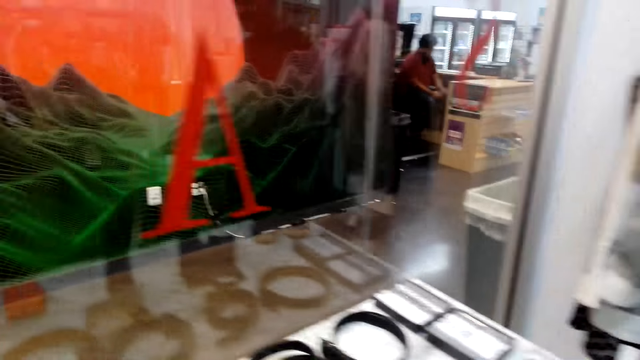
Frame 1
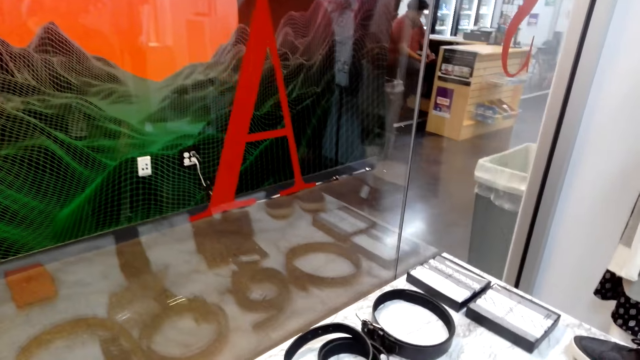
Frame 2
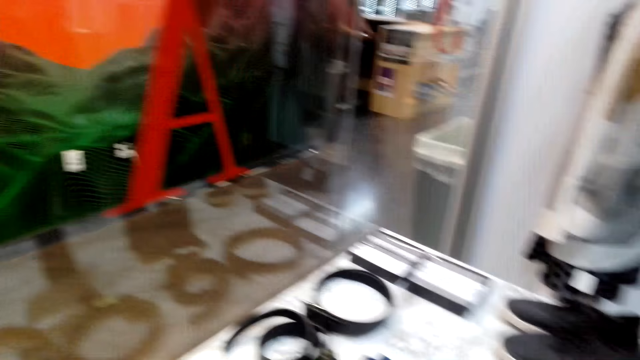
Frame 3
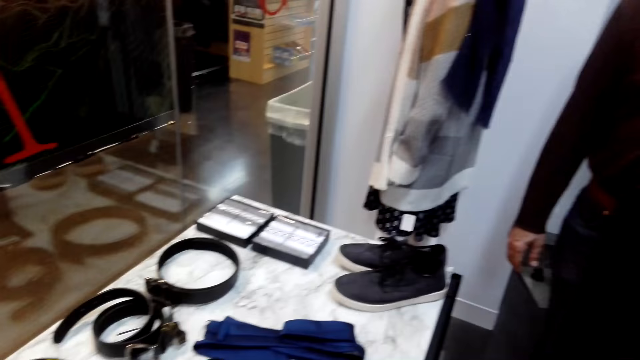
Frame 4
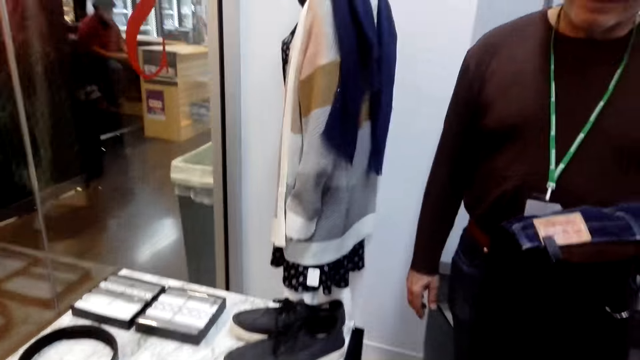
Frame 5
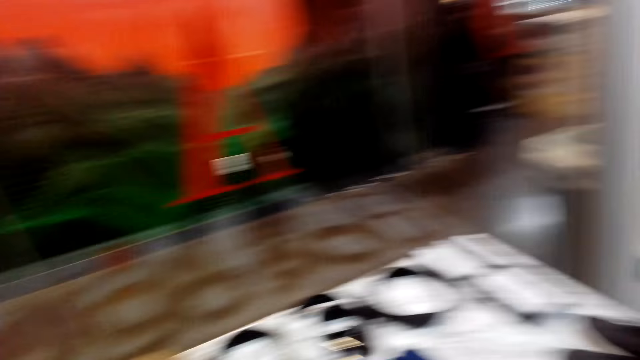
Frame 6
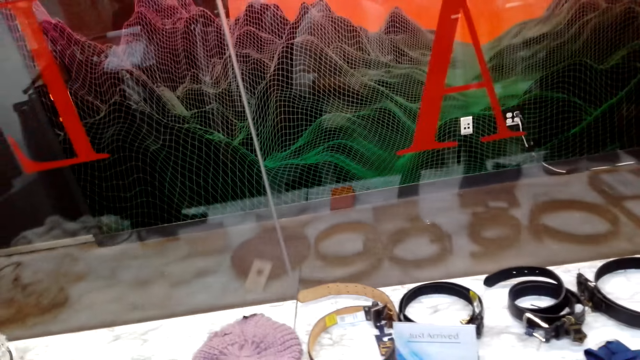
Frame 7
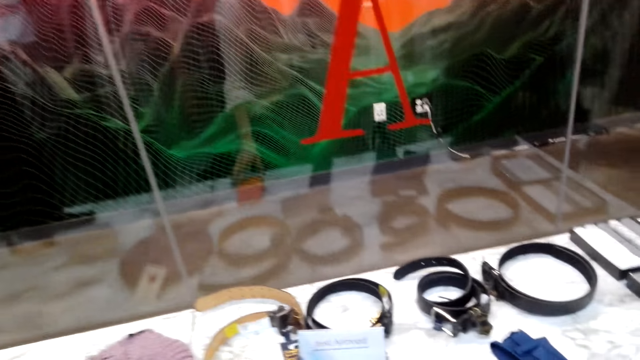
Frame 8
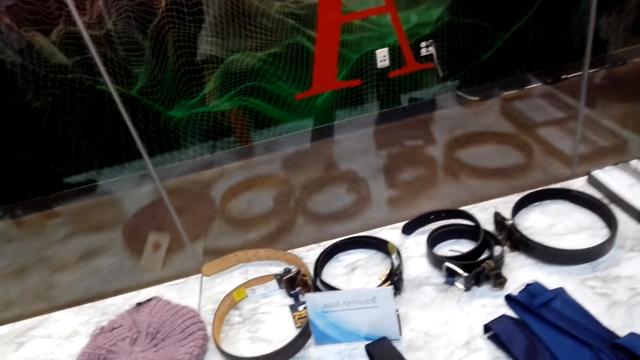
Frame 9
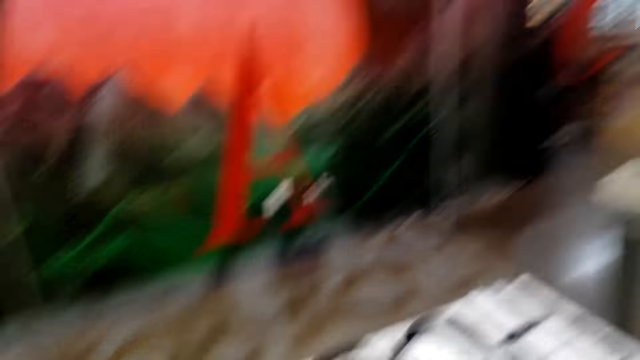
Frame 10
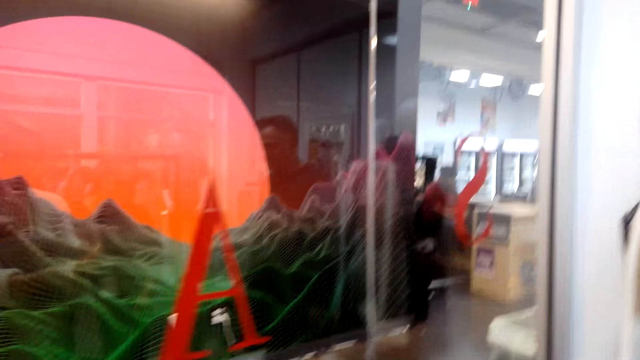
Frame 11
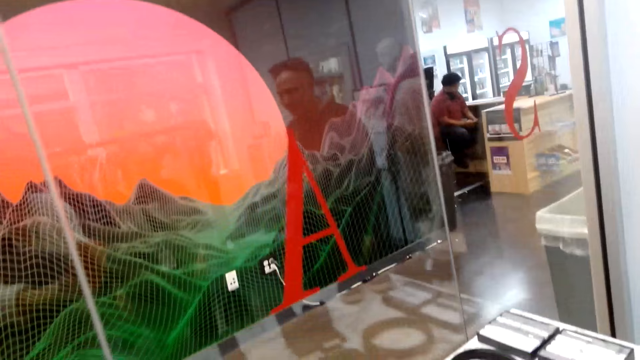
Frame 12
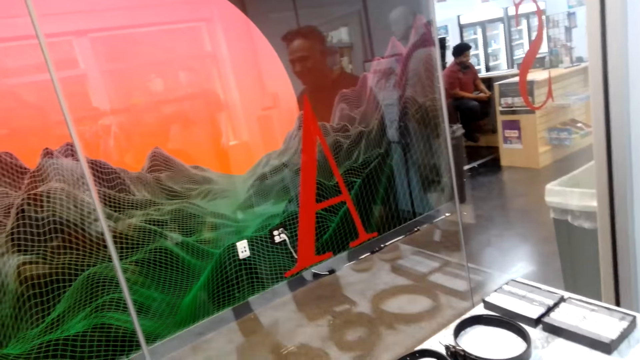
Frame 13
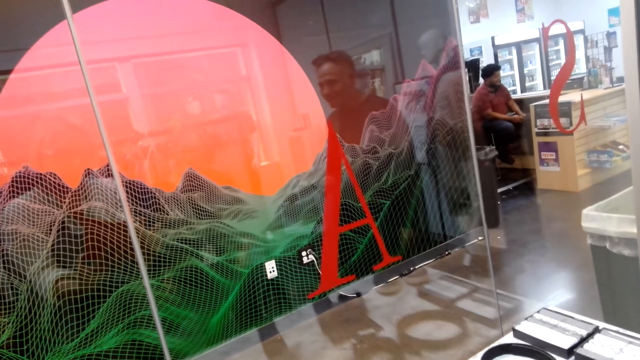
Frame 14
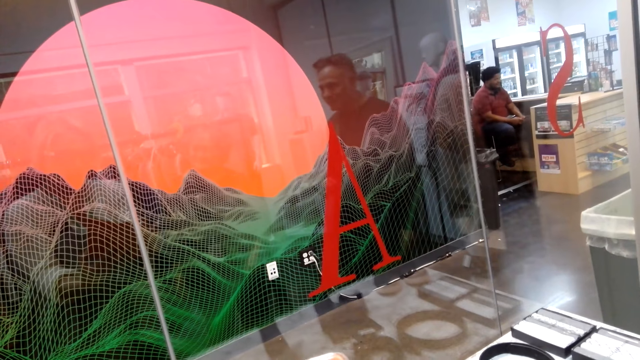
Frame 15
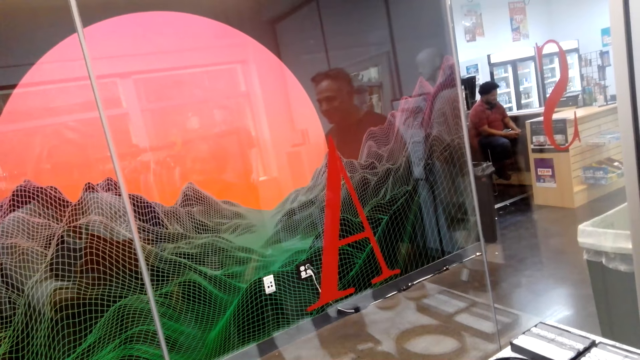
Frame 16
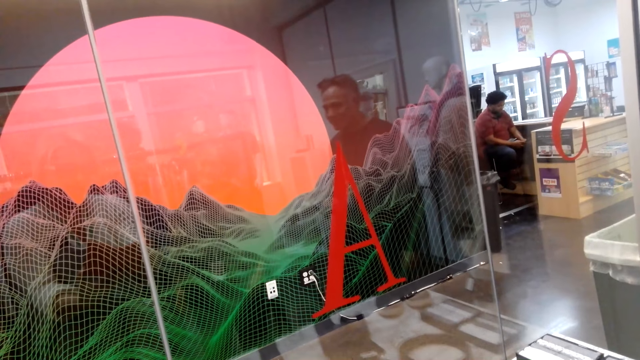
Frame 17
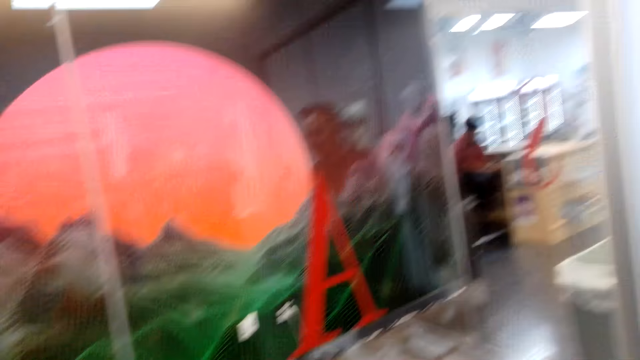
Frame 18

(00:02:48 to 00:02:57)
The camera wearer turns around the room.

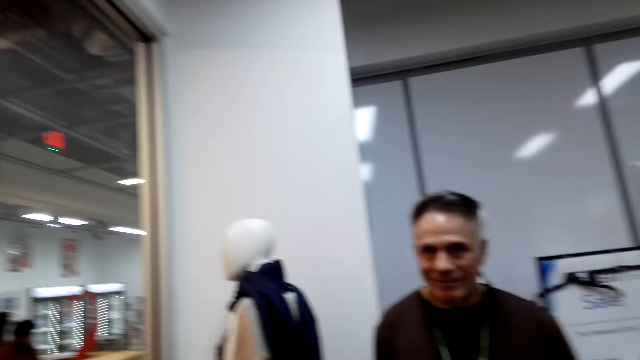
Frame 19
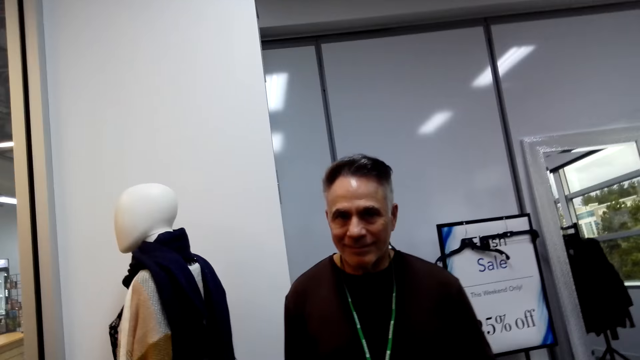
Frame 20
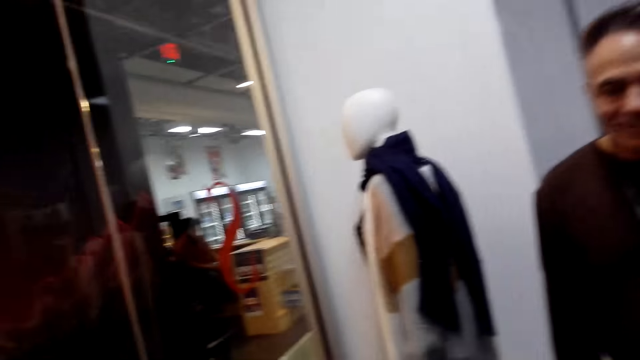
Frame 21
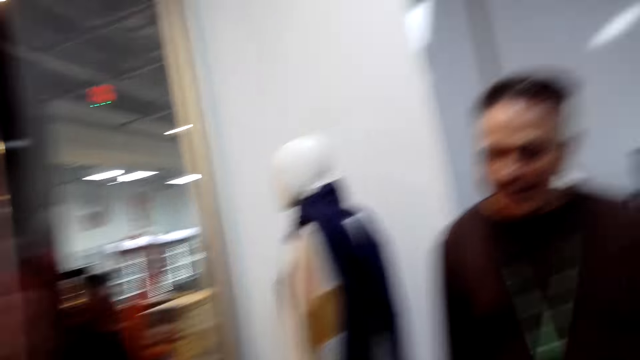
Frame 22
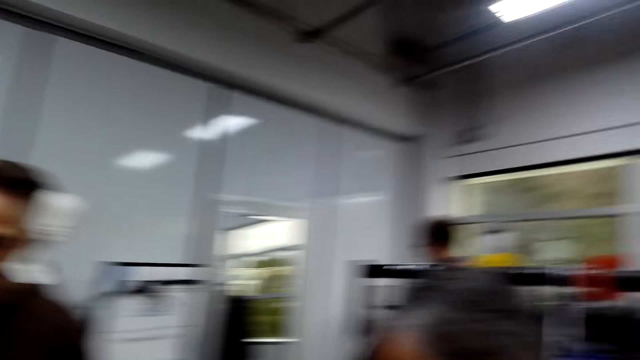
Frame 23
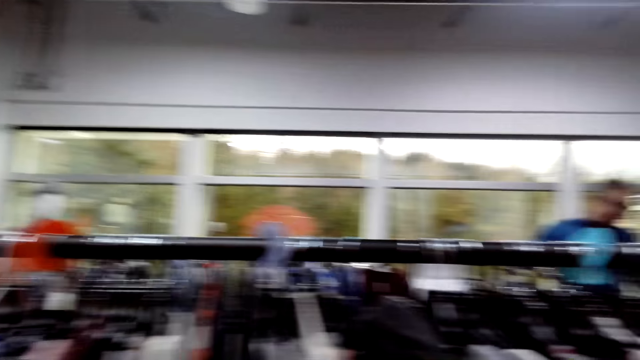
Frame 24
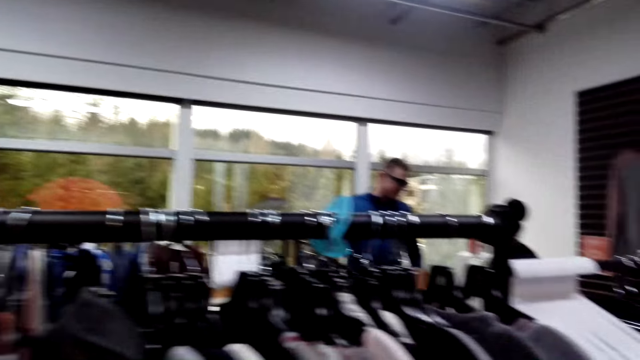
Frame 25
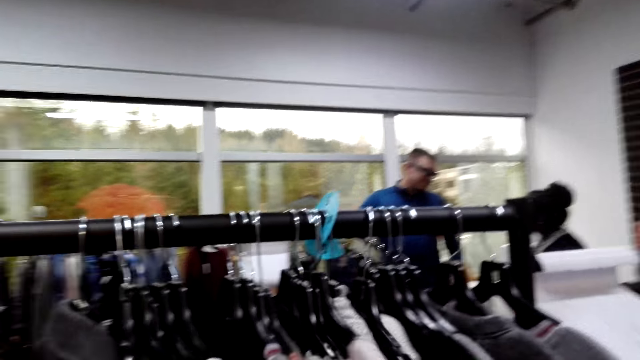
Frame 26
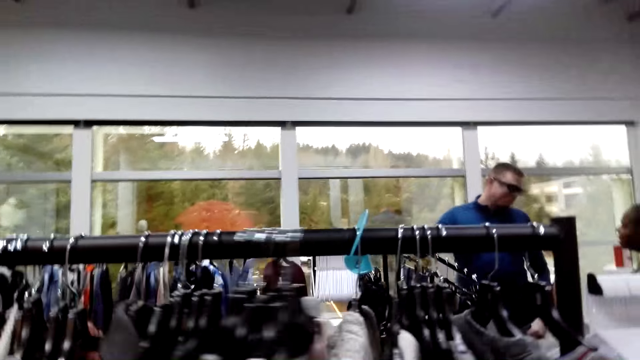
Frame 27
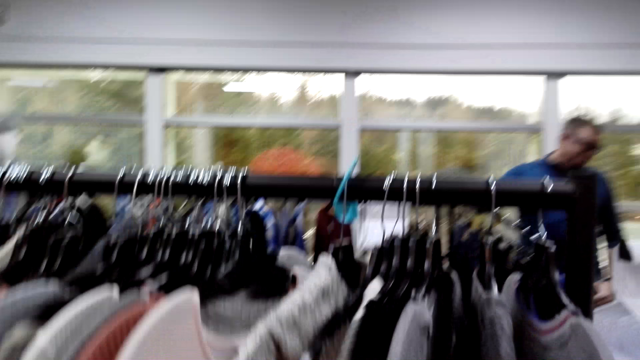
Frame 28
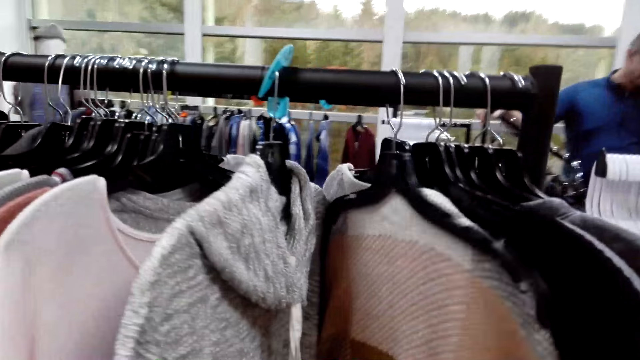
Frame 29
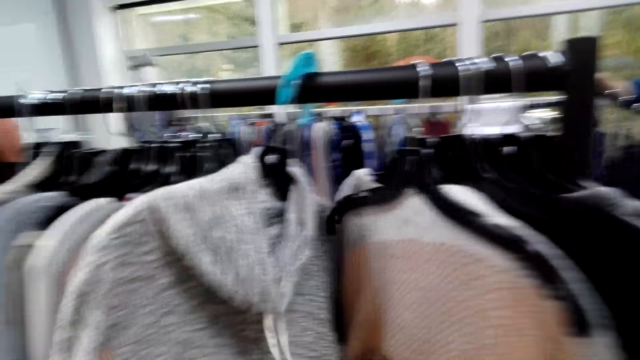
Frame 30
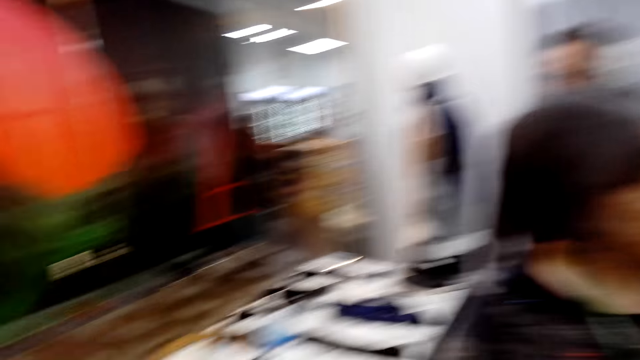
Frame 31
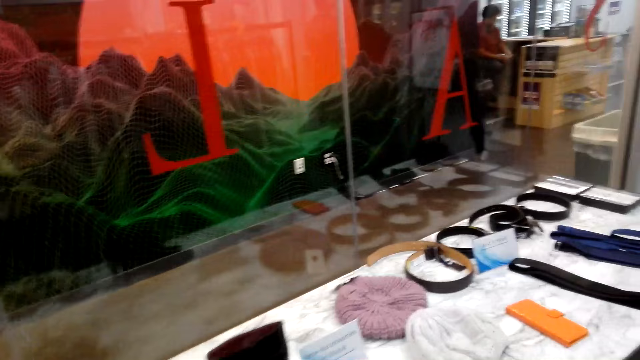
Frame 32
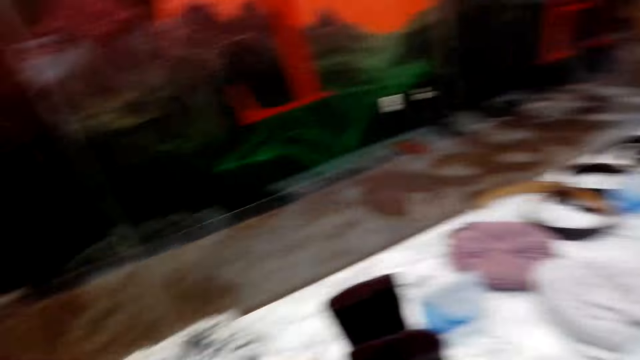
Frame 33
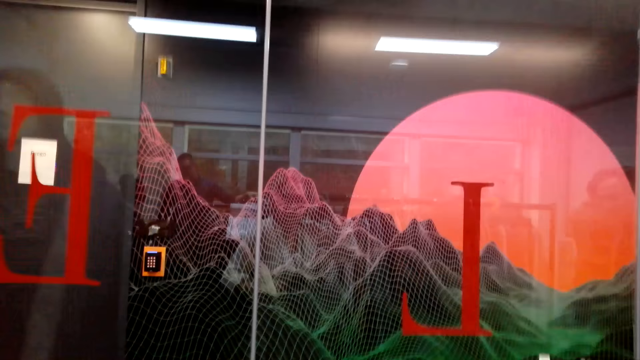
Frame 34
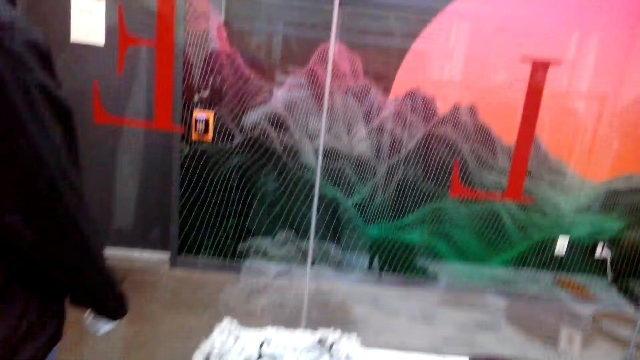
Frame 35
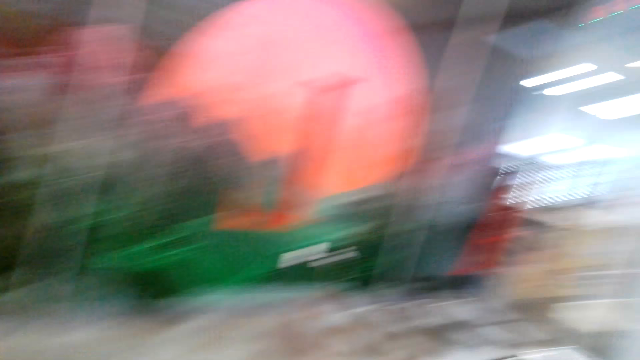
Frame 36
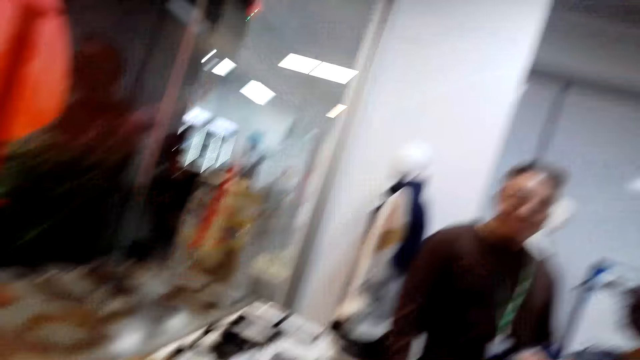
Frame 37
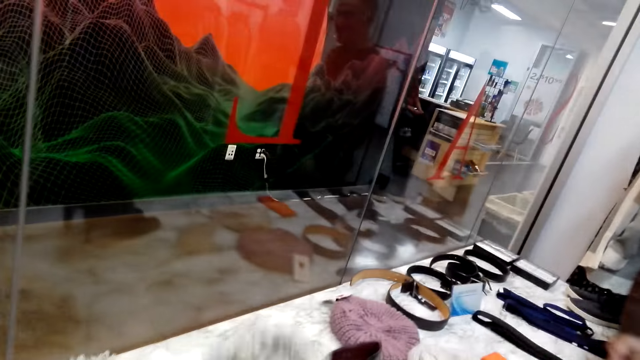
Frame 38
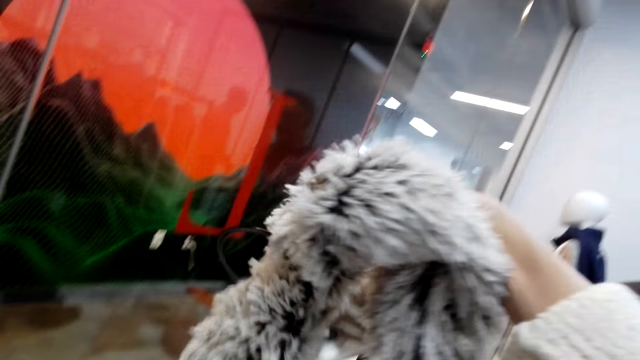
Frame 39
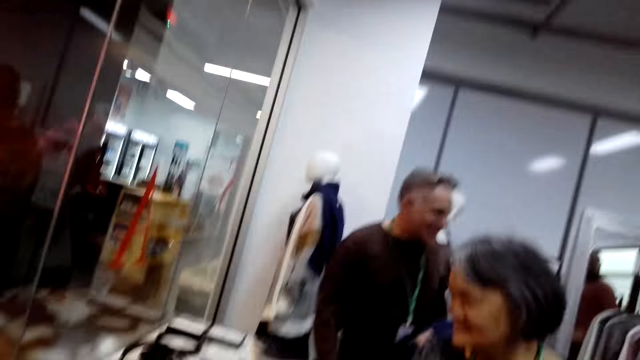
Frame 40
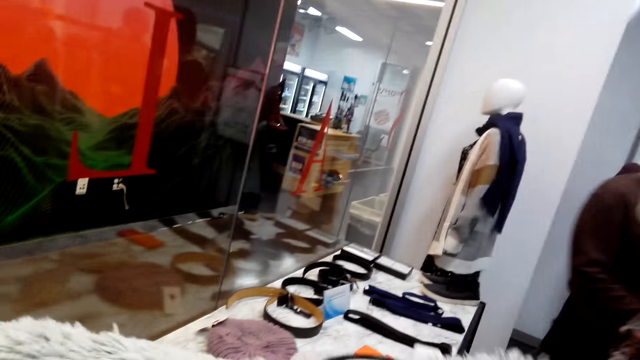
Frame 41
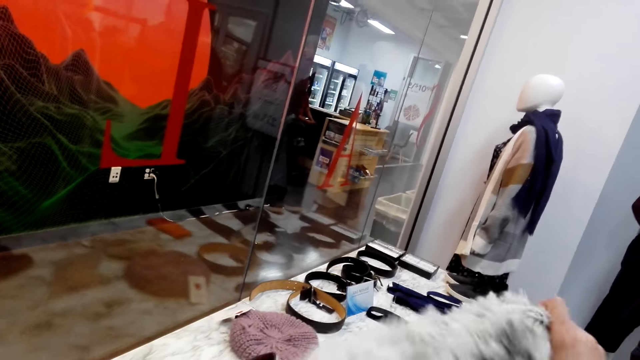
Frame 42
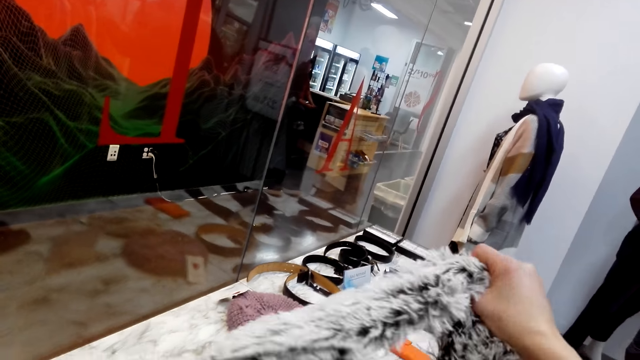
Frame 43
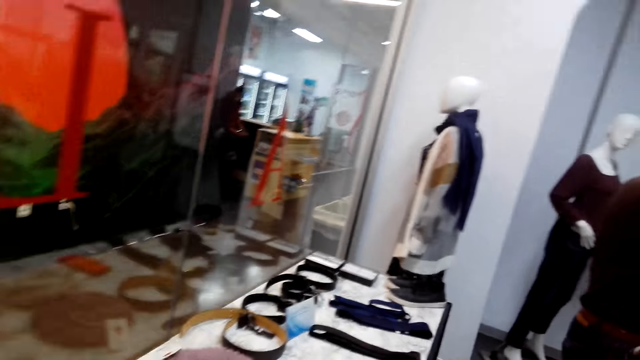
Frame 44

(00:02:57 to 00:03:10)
The camera wearer walks around the room. They flip the clothes, pick up a cloth and turn around the room. They pick up the cloth. They stretch the cloth.
